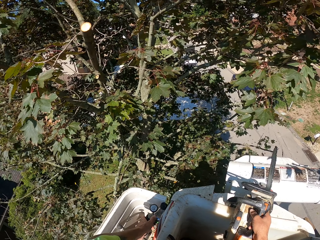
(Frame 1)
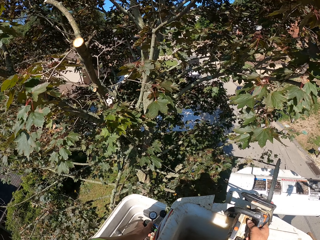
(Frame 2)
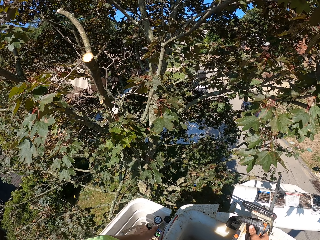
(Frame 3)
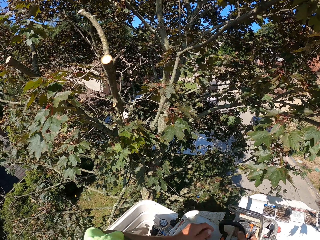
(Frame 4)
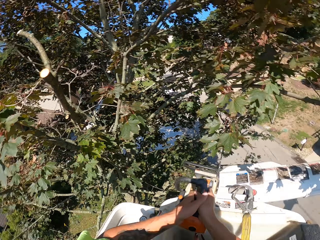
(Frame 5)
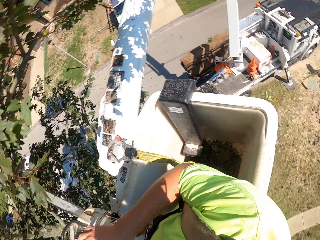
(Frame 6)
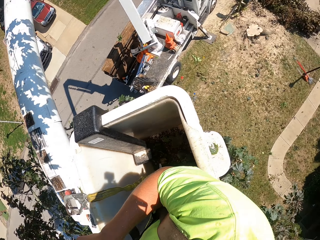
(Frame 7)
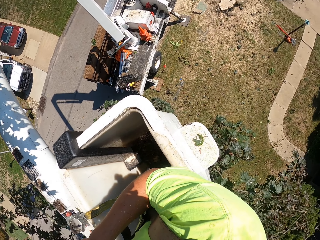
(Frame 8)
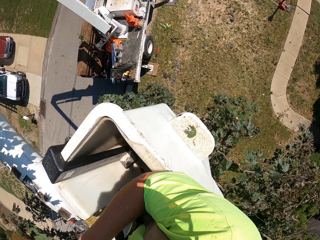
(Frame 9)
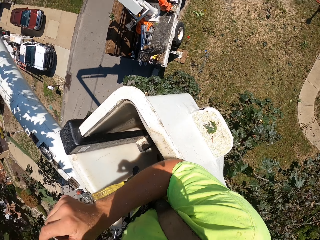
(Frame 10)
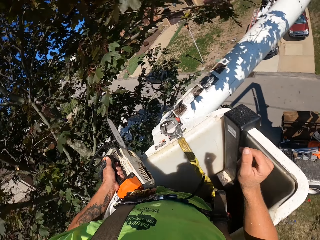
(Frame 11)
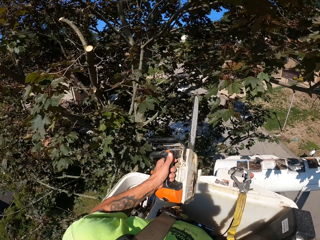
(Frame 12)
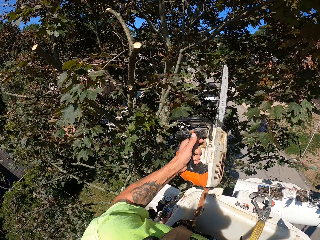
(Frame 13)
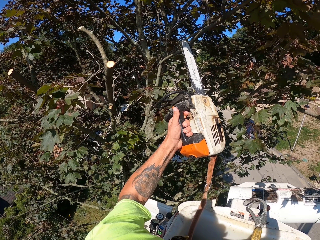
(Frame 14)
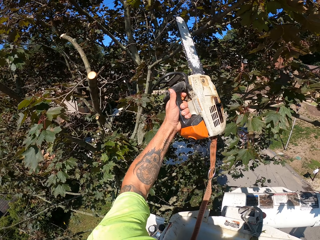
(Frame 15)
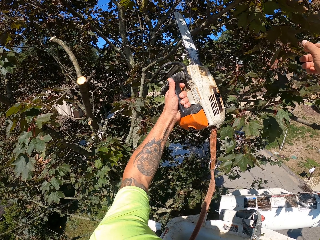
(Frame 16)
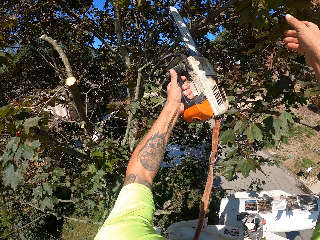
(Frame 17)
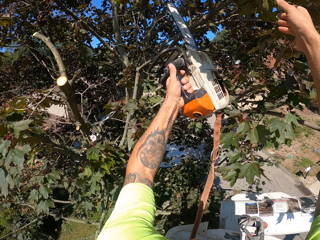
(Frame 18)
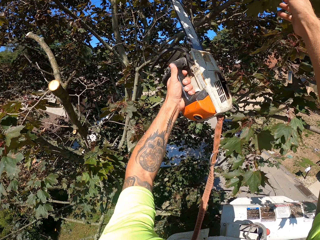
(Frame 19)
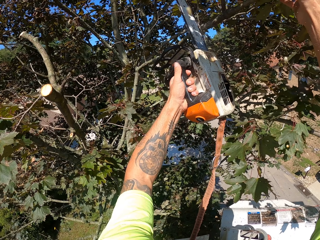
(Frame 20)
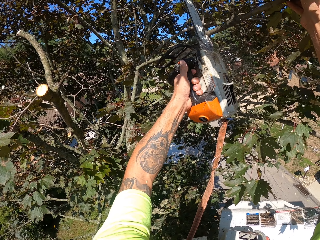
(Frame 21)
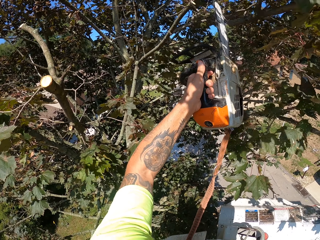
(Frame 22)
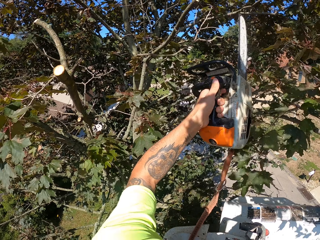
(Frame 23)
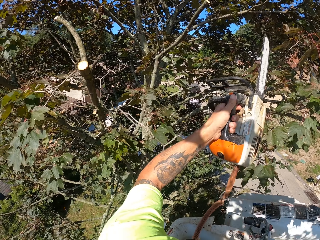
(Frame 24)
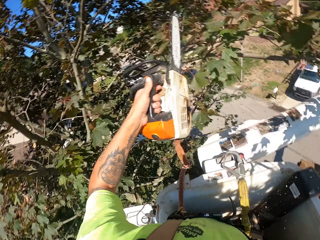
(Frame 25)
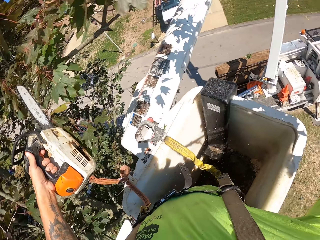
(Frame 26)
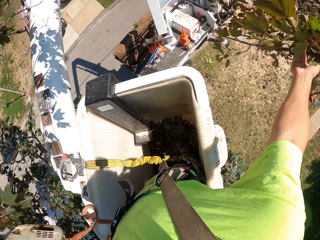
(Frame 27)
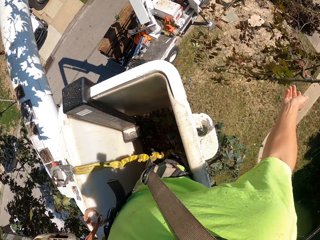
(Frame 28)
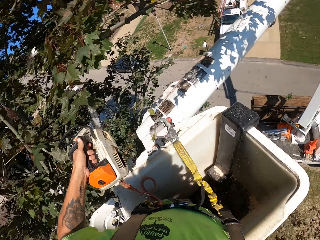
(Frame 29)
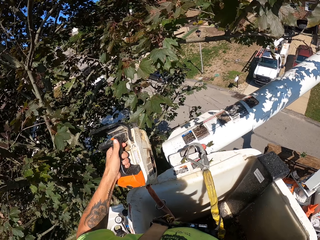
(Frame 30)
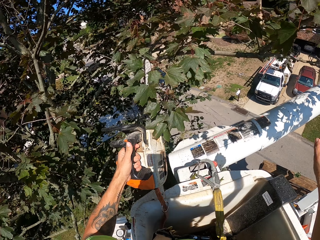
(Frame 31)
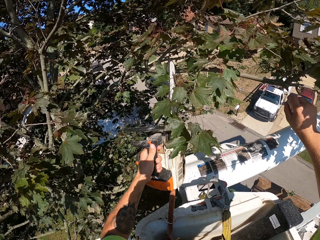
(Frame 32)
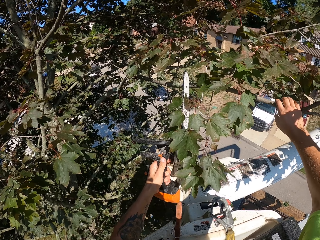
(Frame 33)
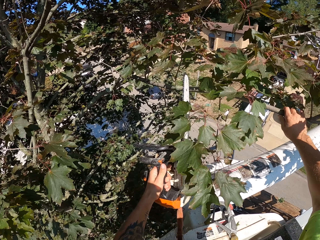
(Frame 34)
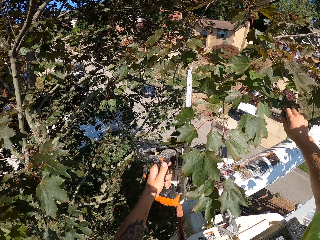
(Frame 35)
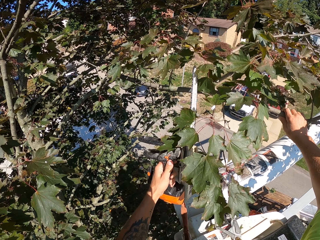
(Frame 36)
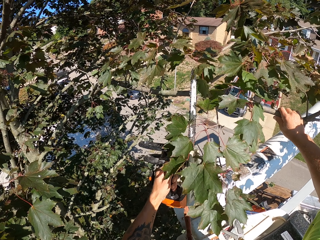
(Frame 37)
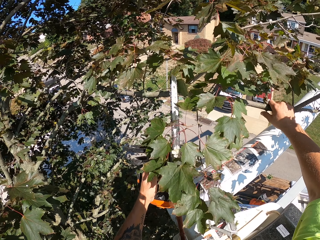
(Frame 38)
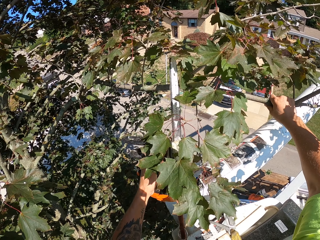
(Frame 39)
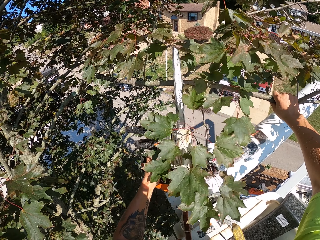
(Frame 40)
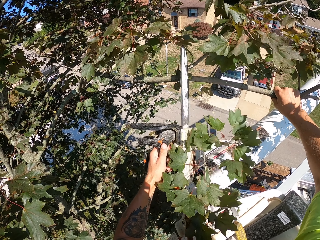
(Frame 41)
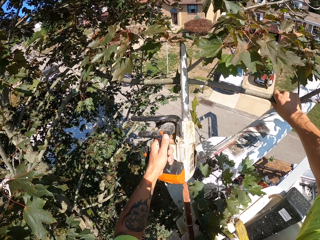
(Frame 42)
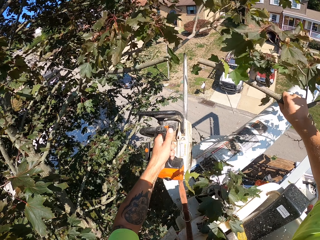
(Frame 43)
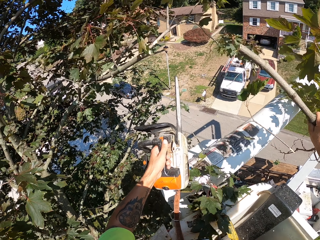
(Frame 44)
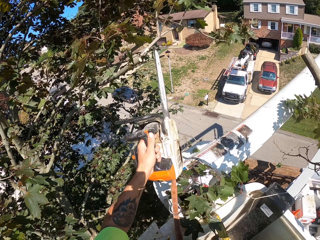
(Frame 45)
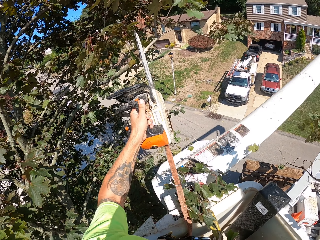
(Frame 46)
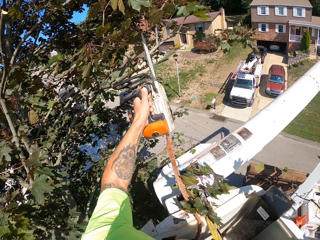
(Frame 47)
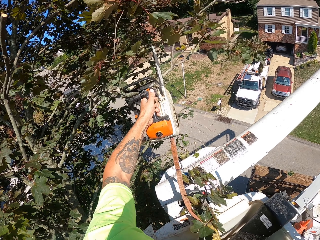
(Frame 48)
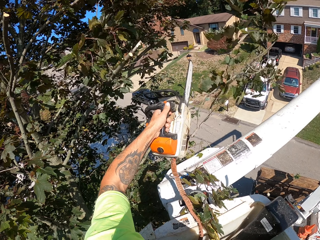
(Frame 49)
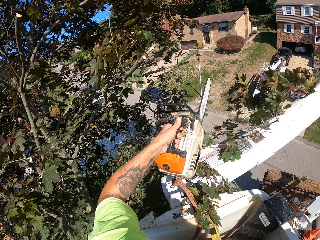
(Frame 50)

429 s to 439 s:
The camera wearer passes the chainsaw from his right hand to his left hand. He looks around. He cuts a tree branch on the tree with the chainsaw in his left hand. He grabs the tree branch on the tree with his right hand. He drops the tree branch on the floor with his right hand. He grabs a tree branch on the tree with his right hand. He cuts the tree branch on the tree with the chainsaw in his left hand.

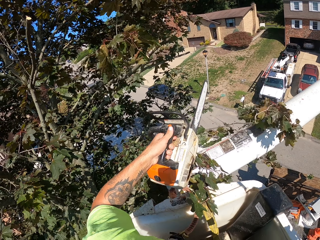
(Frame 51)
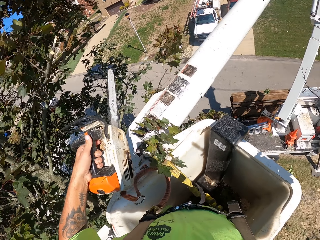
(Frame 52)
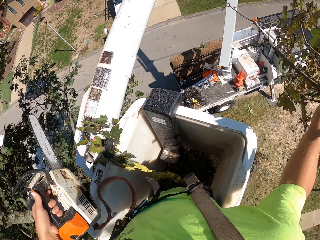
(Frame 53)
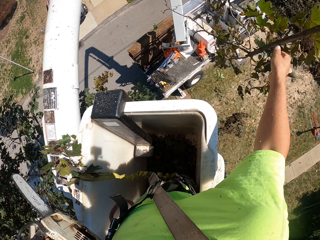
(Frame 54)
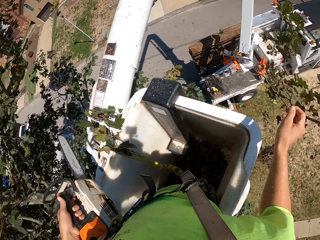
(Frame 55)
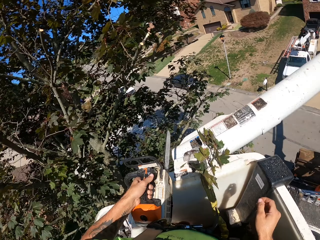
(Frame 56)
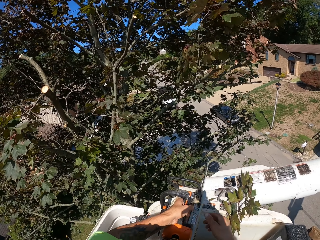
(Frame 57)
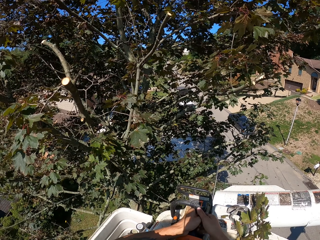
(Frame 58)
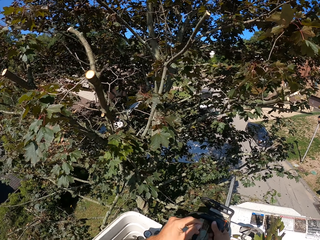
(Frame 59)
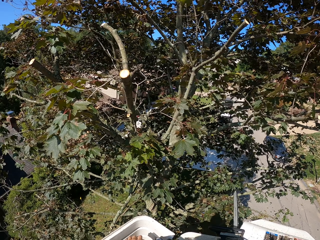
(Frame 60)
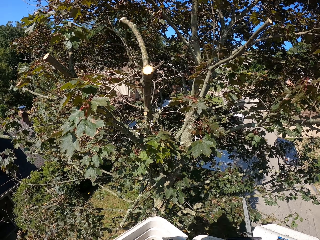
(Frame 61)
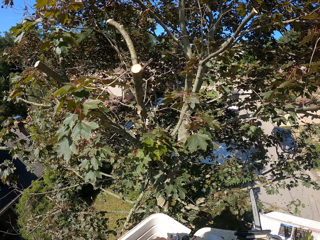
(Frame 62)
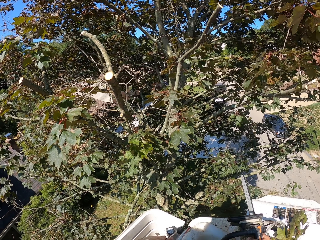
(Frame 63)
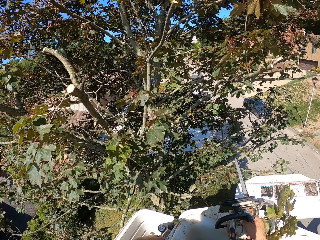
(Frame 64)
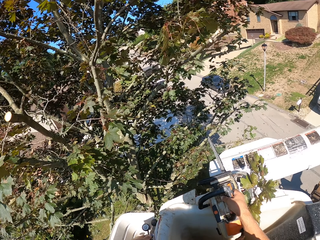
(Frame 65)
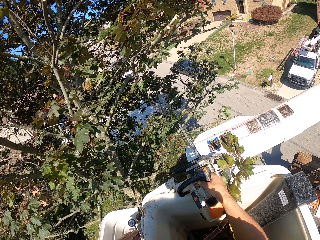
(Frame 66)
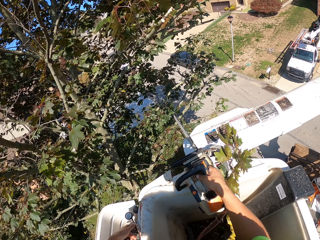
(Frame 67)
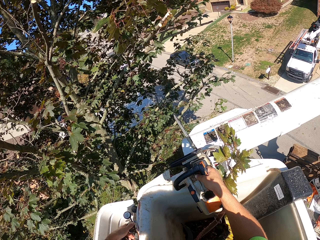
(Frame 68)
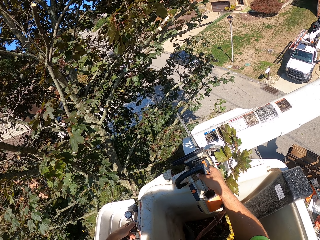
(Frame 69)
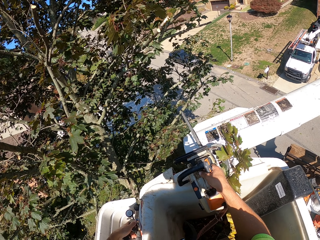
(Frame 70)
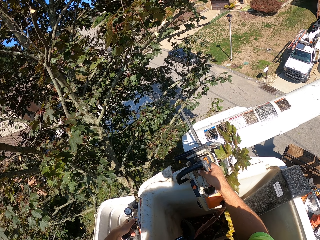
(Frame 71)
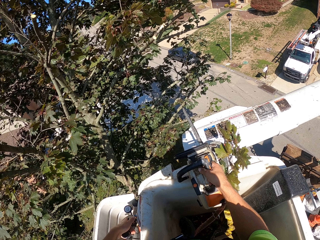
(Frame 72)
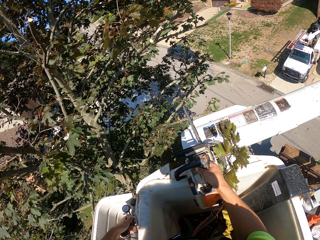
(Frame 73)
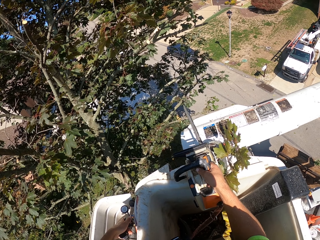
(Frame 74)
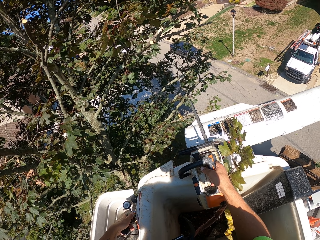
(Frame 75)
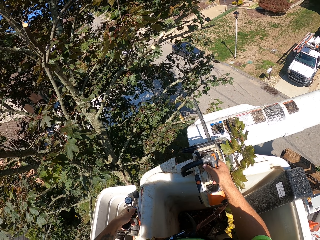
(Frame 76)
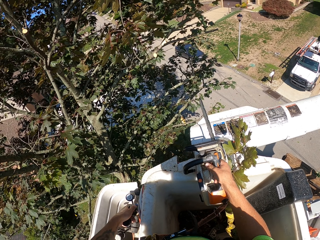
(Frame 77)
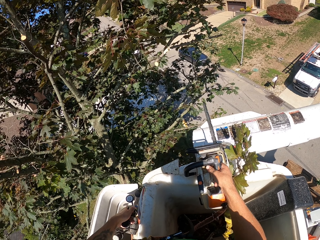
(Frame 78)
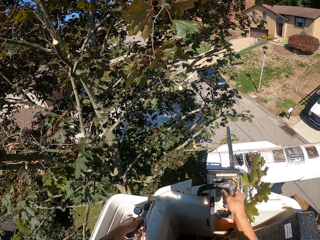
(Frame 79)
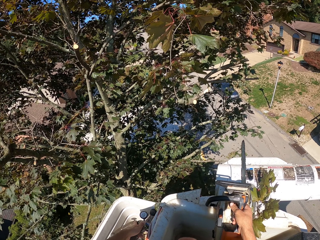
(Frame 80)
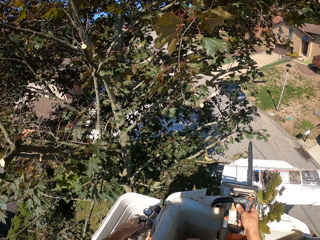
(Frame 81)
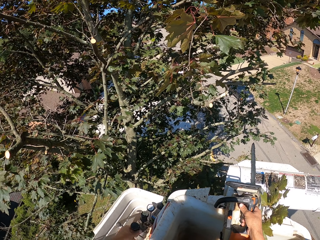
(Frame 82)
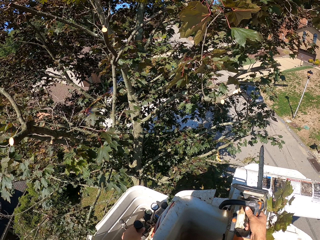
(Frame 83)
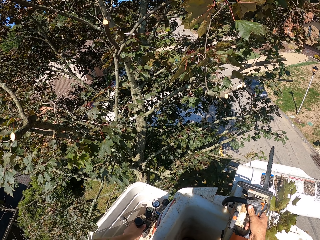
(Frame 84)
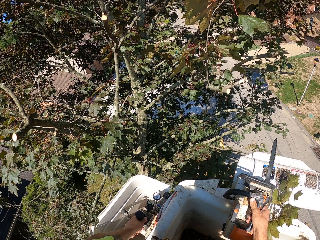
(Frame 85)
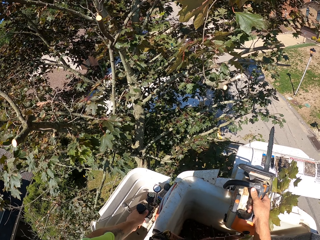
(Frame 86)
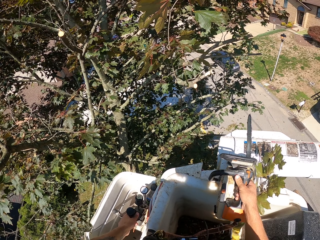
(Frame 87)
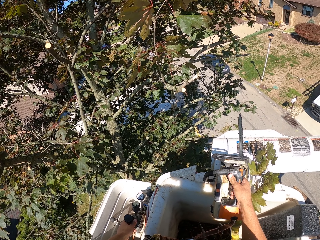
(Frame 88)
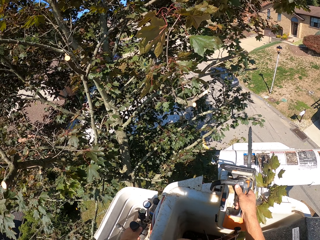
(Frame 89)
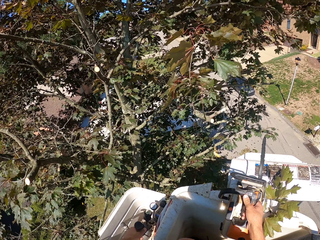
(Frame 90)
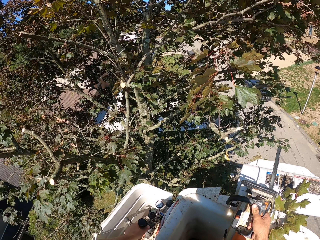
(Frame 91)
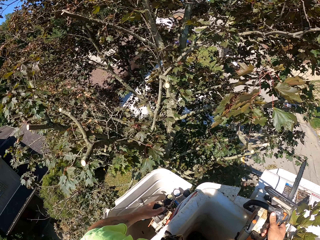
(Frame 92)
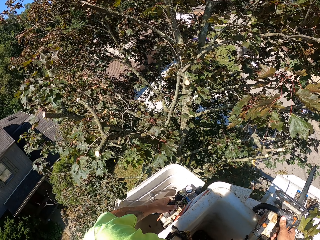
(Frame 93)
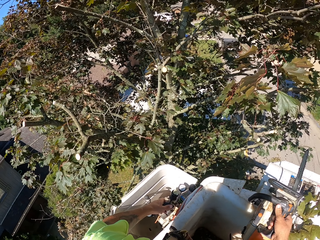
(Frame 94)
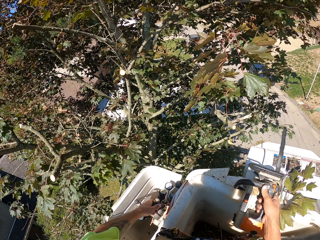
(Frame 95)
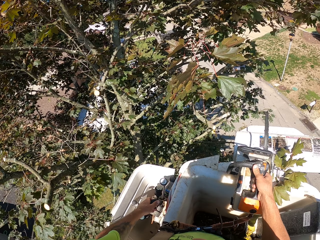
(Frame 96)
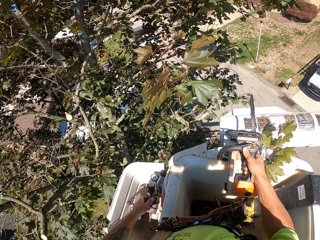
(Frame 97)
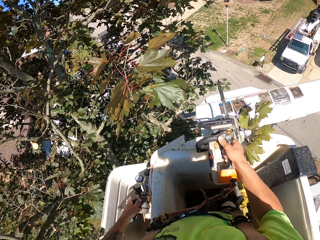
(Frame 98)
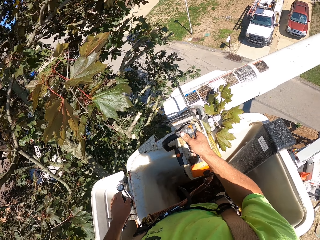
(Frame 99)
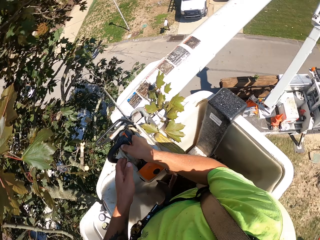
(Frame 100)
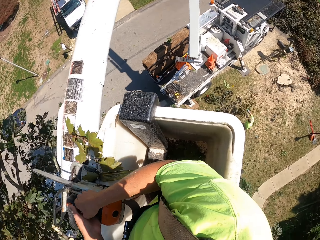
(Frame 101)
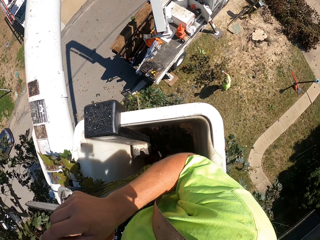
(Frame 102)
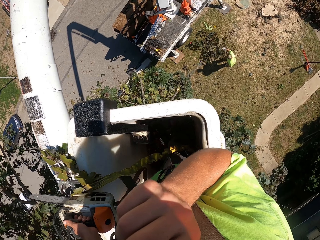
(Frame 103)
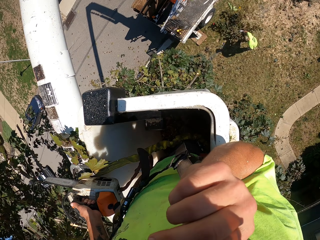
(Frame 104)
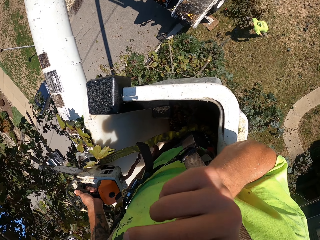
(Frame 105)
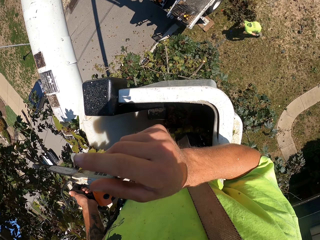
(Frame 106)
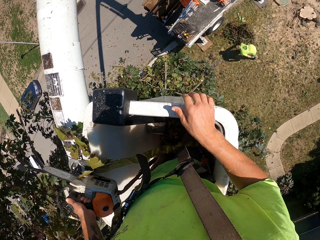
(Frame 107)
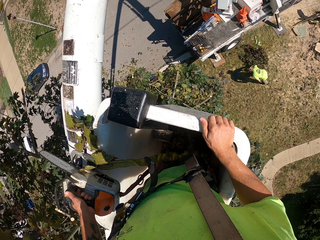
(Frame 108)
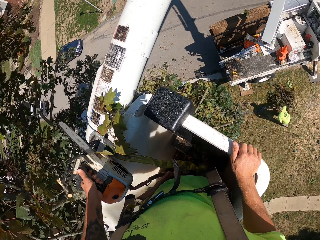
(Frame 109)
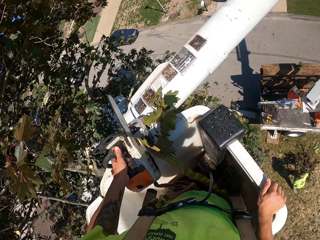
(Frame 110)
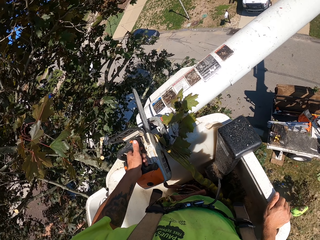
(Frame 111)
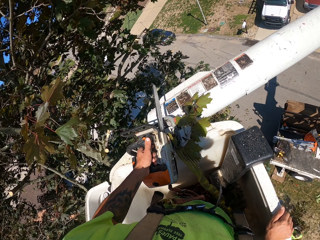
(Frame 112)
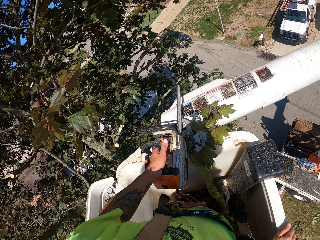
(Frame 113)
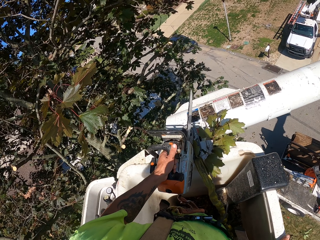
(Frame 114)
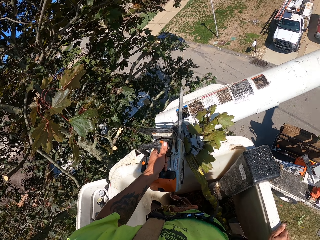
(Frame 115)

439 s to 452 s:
The camera wearer drops the tree branch on the floor with his right hand. He passes the chainsaw from his left hand to his right hand. He holds the chainsaw with the right hand. He operates the control sticks of the boom lift with his left hand. He passes the chainsaw from his right hand to his left hand. He looks around.
